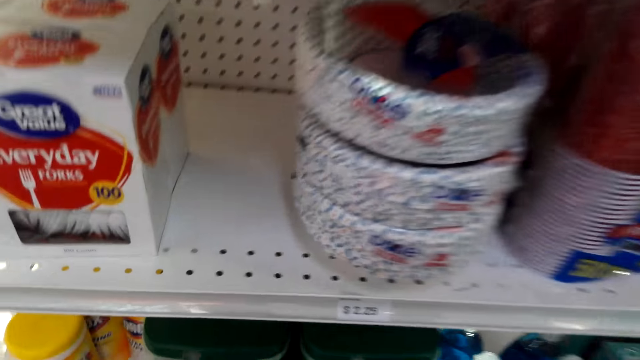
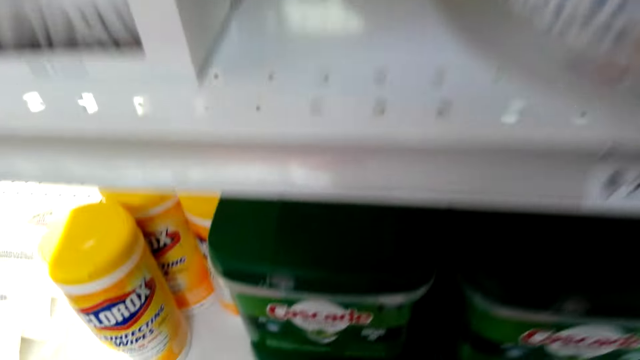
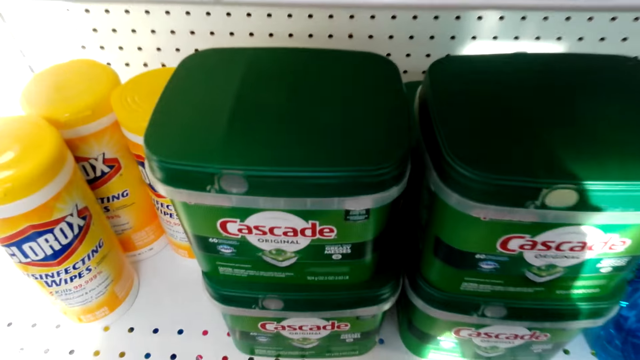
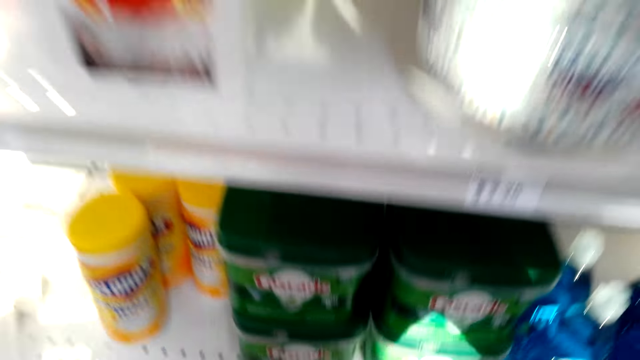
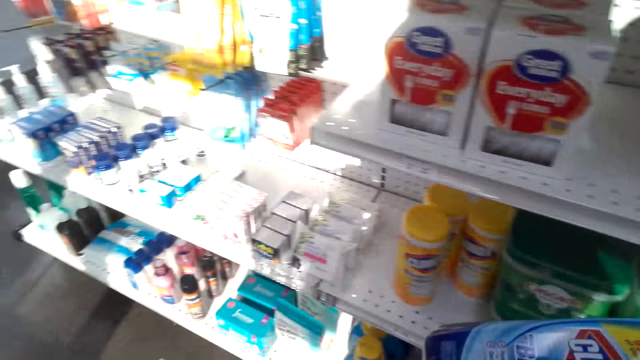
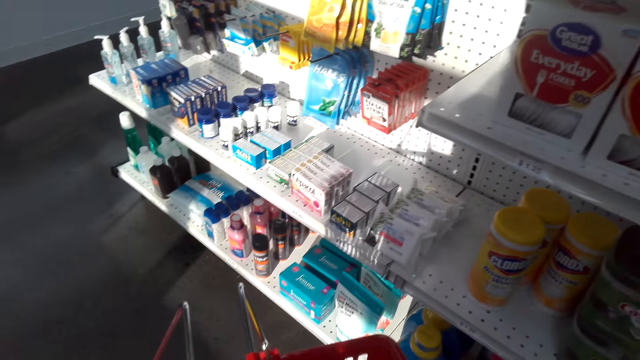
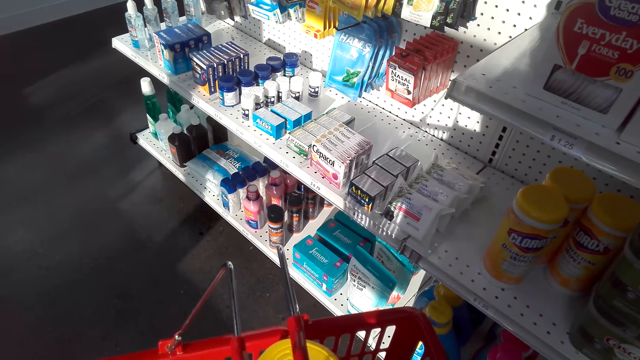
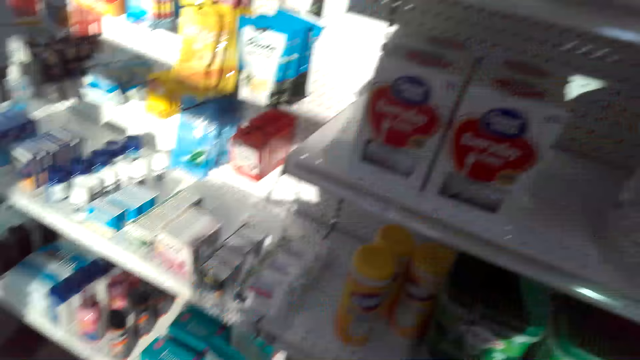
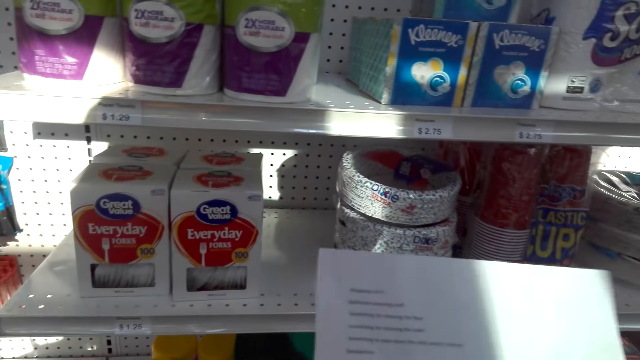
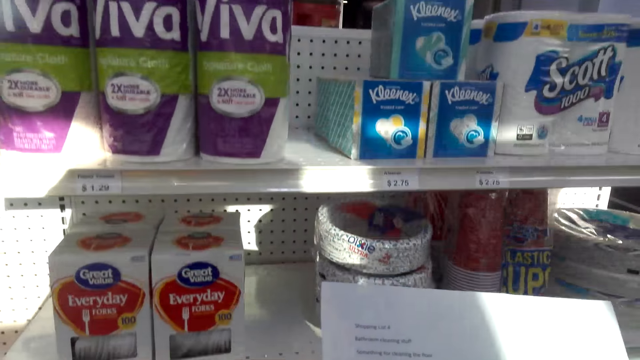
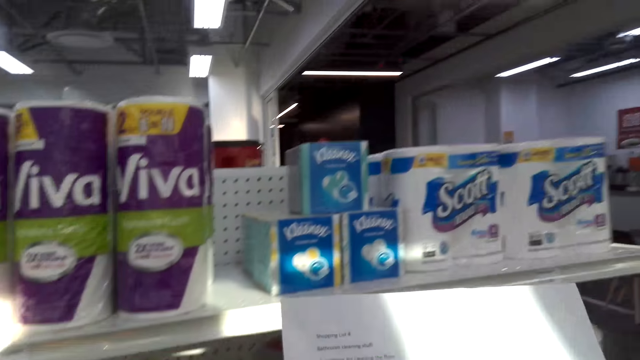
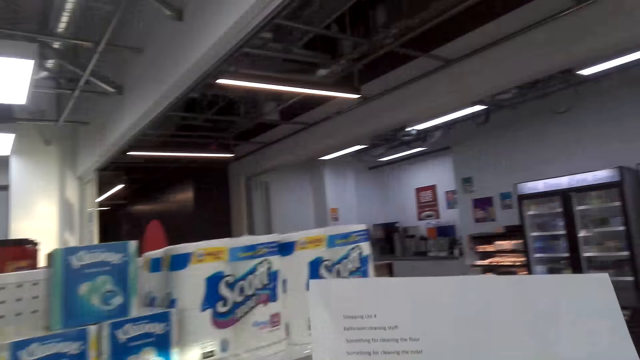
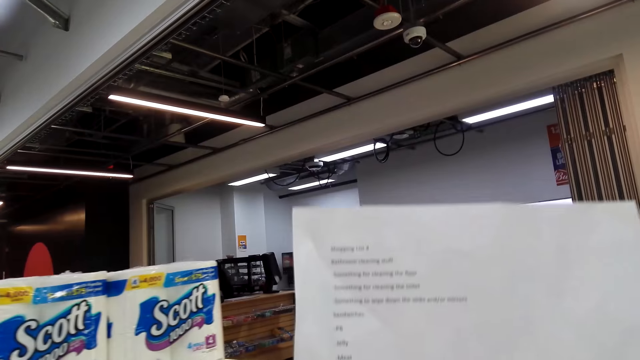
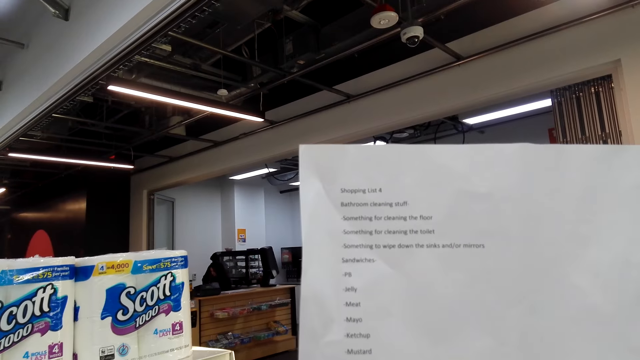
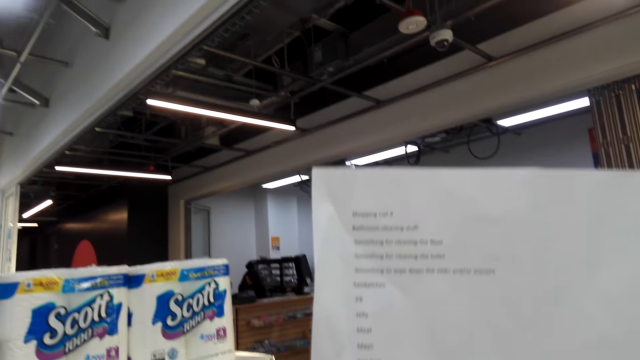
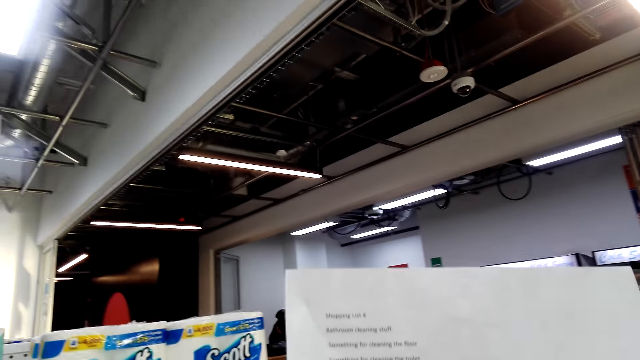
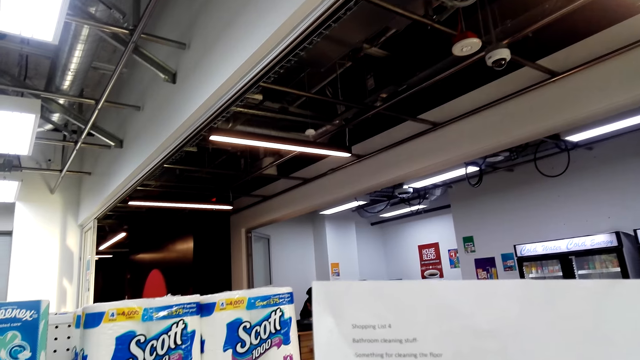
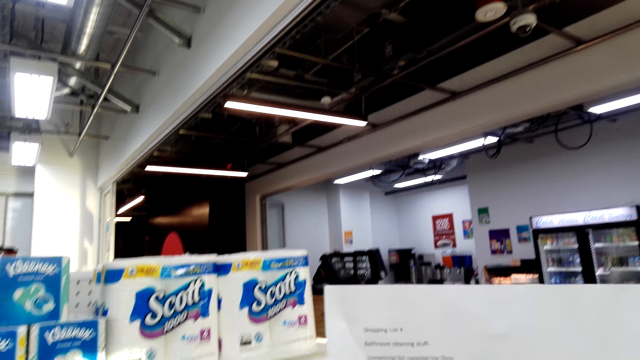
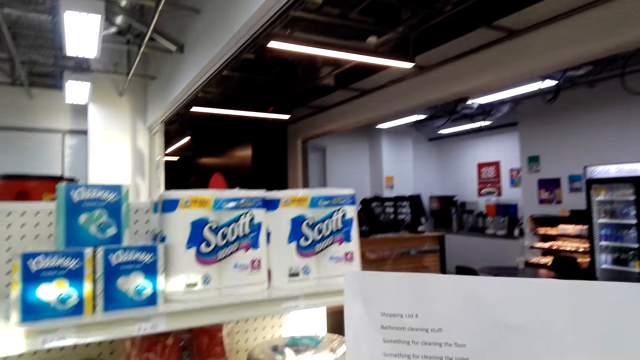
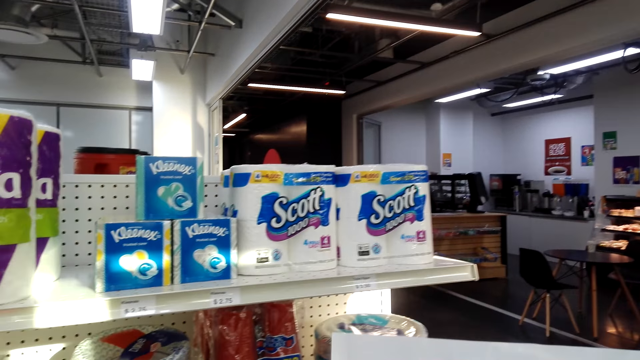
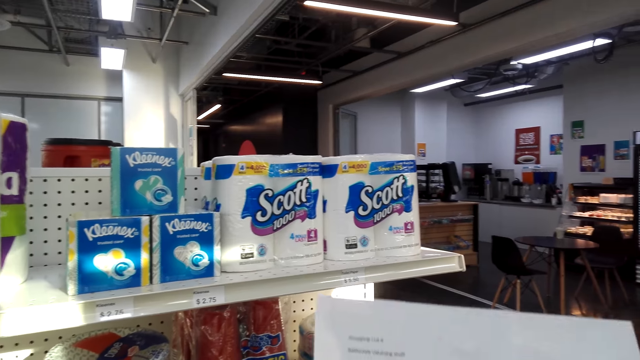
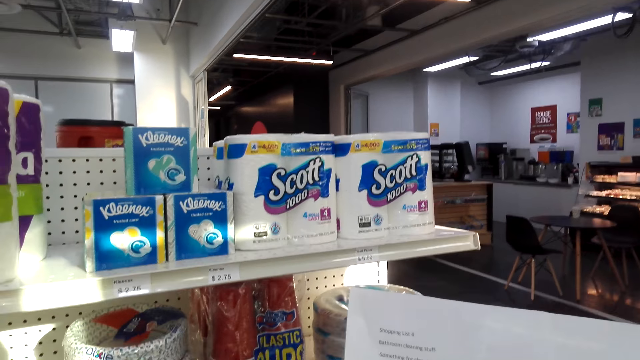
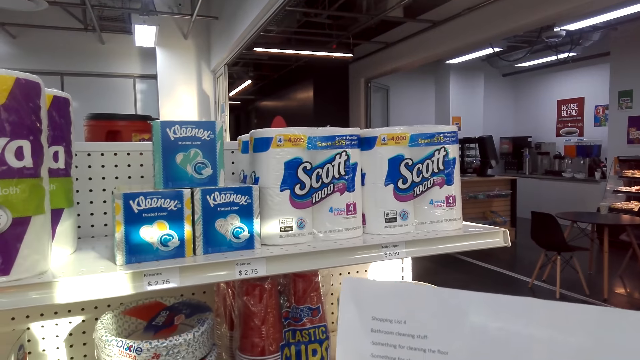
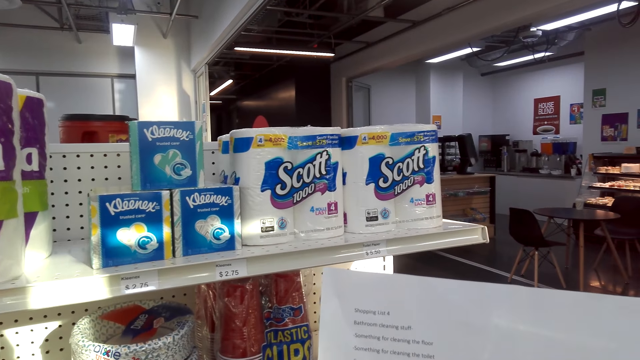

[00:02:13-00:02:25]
The camera wearer picks something from the shelf. They put something in the shopping basket. They read a piece of paper. They hold the paper. They lift the paper.

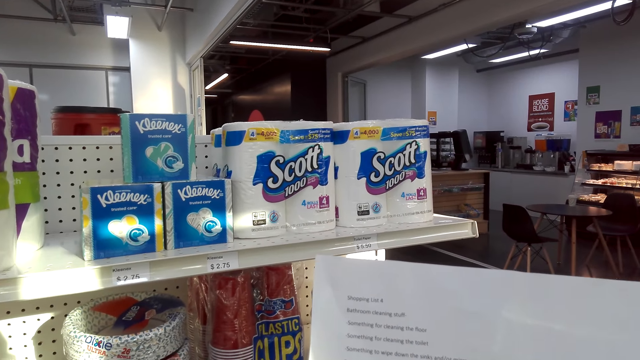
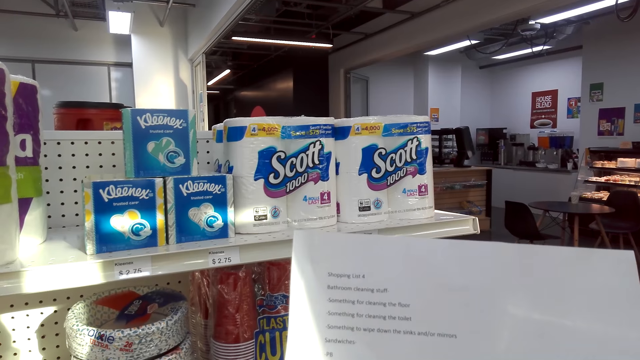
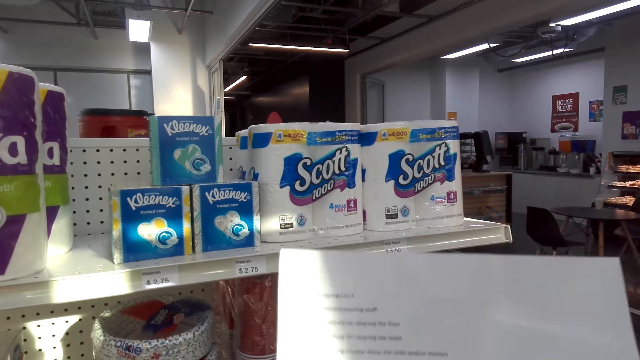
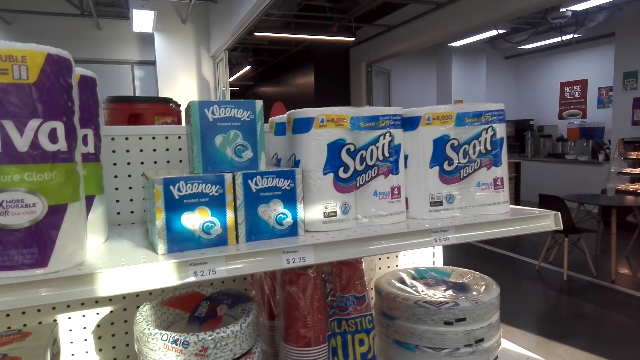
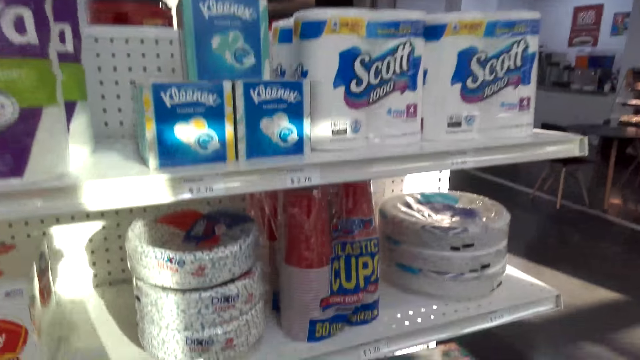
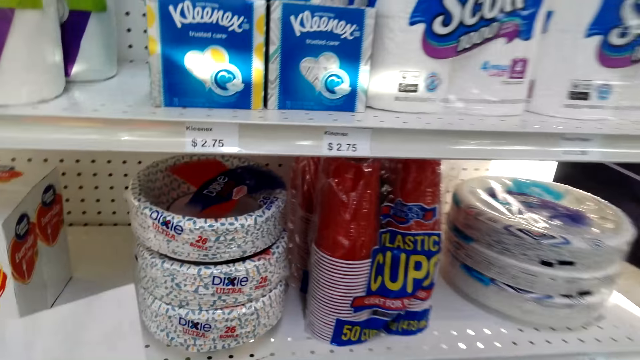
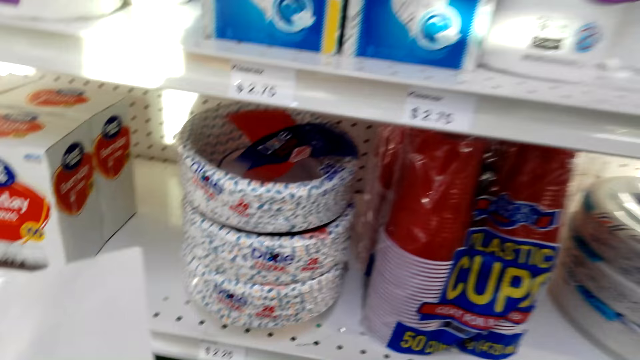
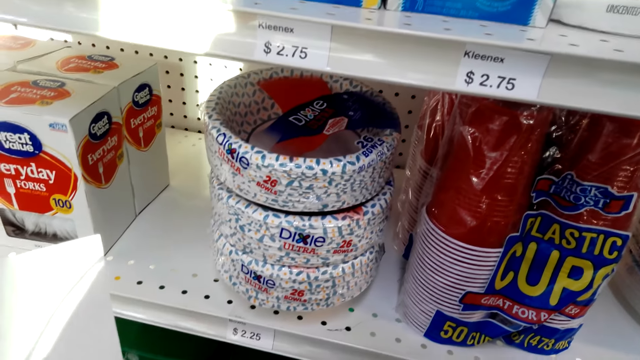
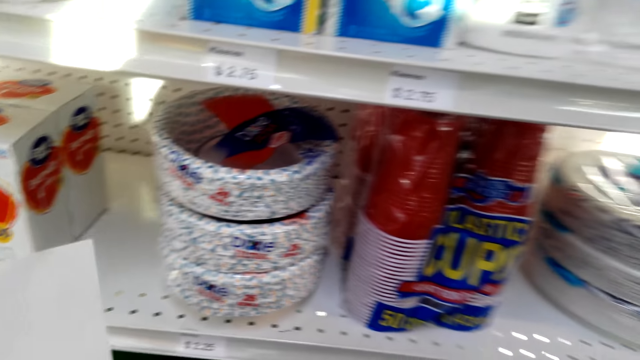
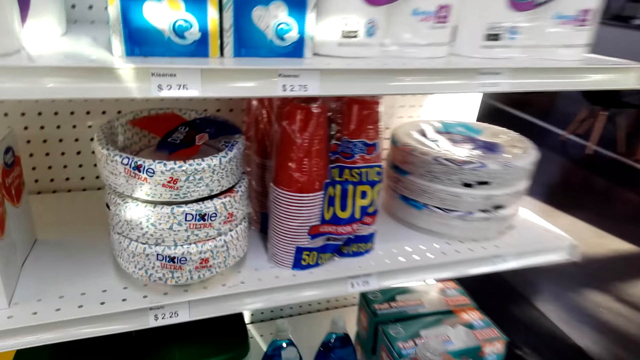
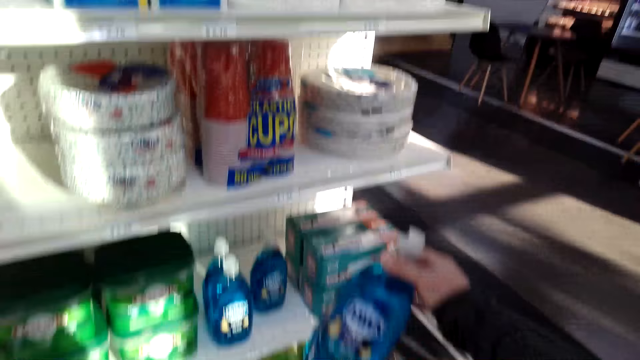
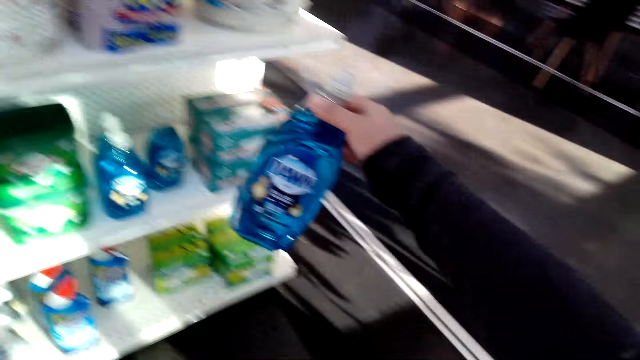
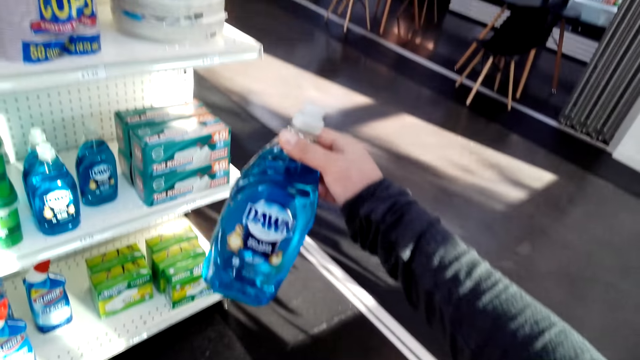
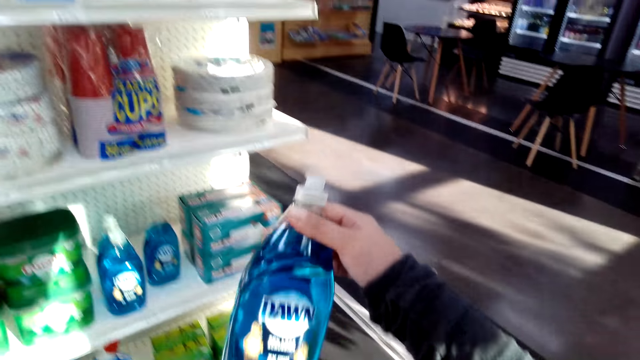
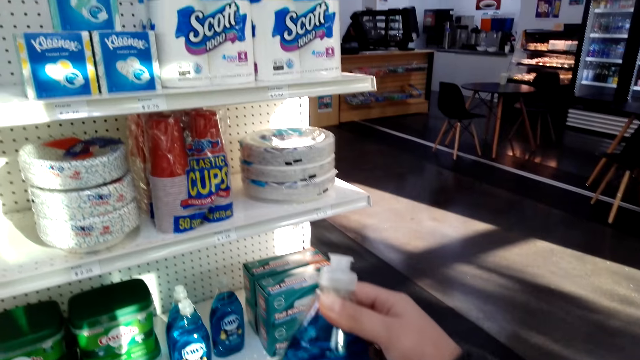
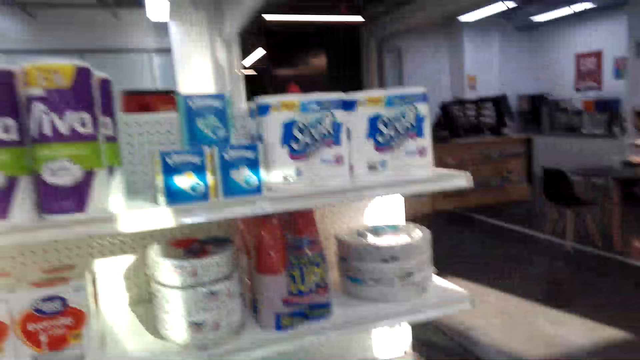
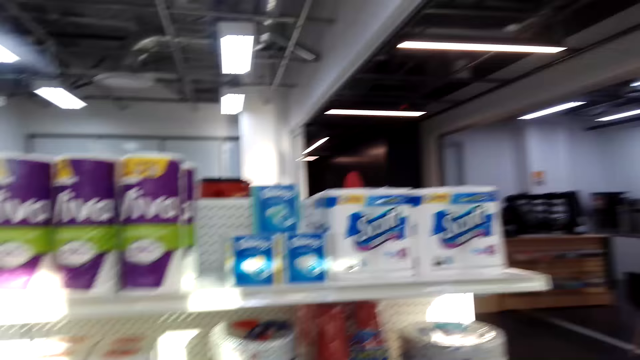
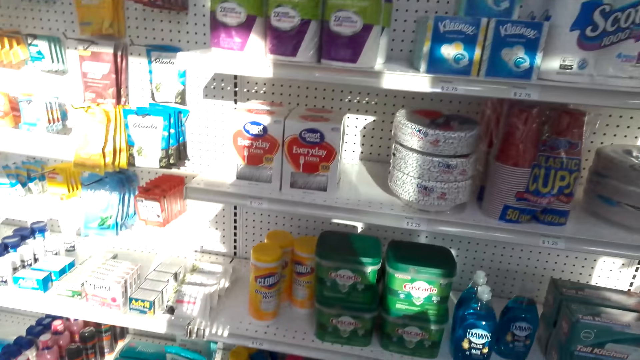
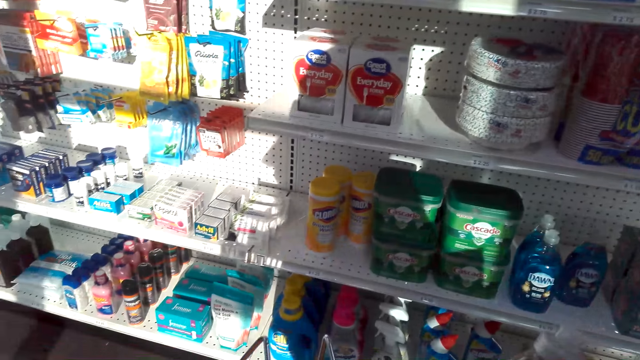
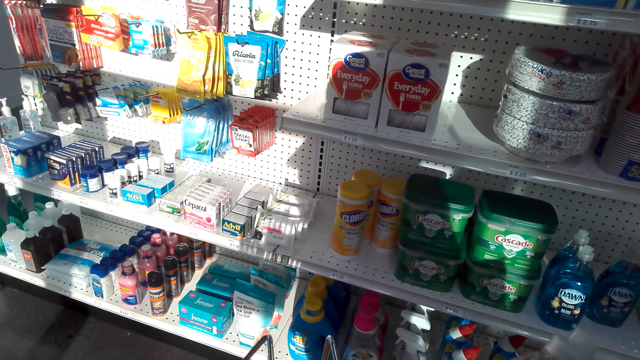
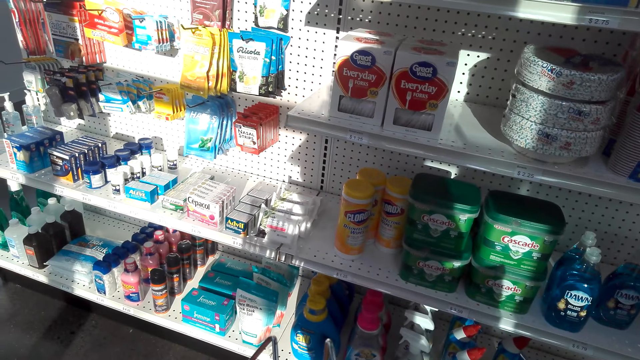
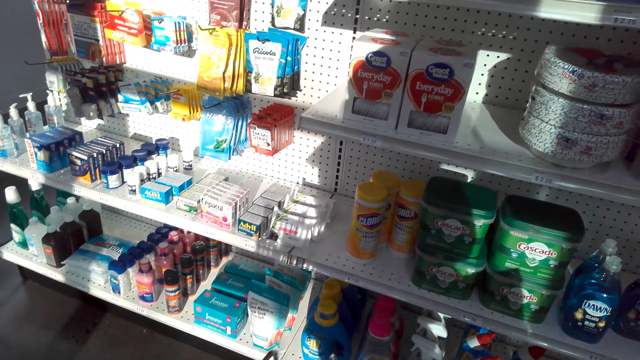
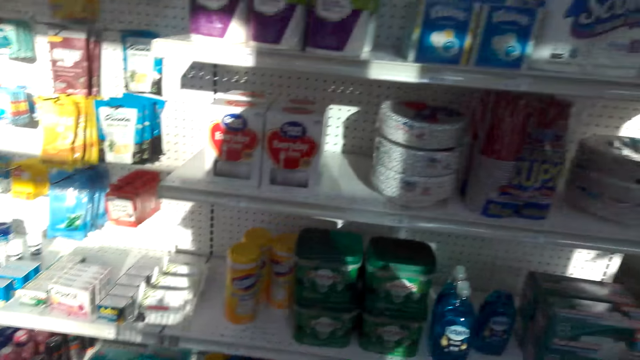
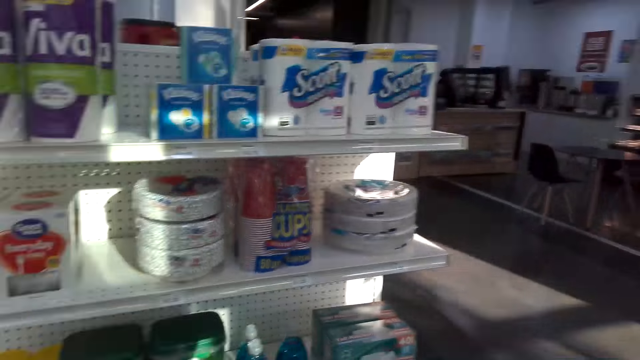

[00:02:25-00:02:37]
The camera wearer picks a detergent bottle. They put the detergent bottle in the shopping basket.
